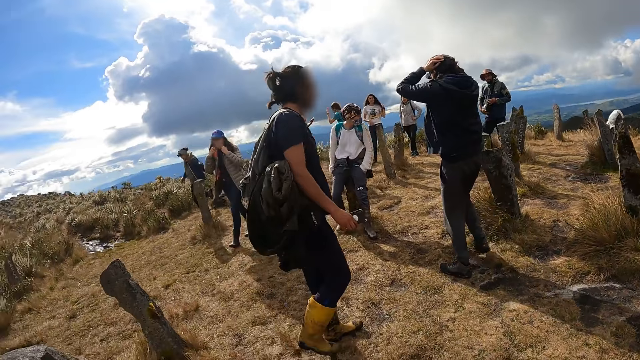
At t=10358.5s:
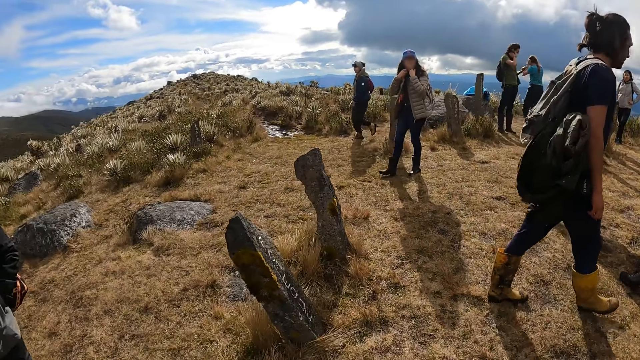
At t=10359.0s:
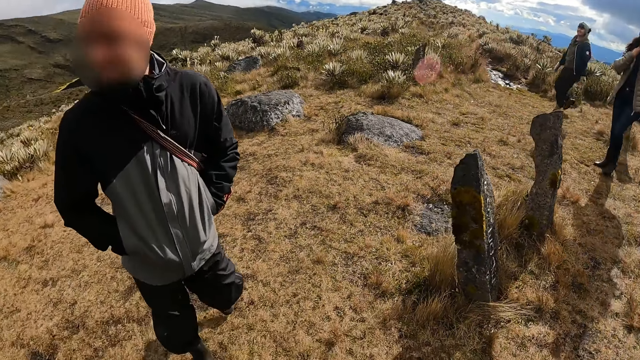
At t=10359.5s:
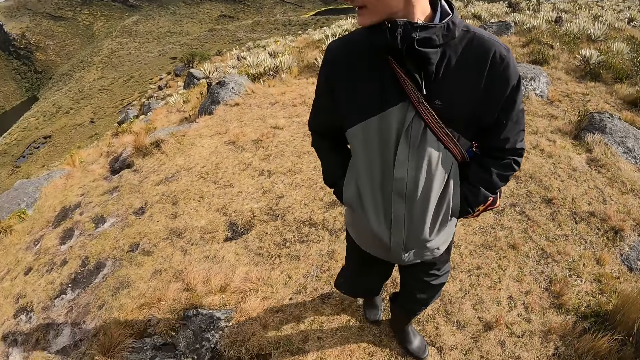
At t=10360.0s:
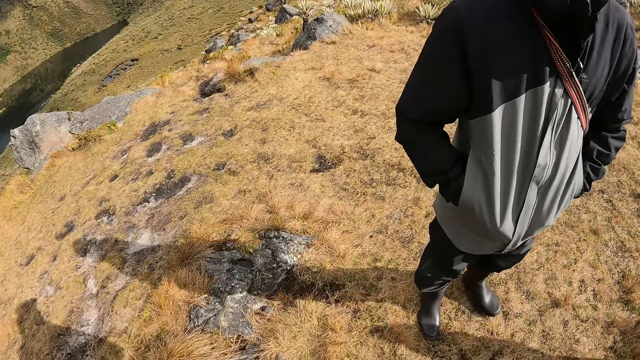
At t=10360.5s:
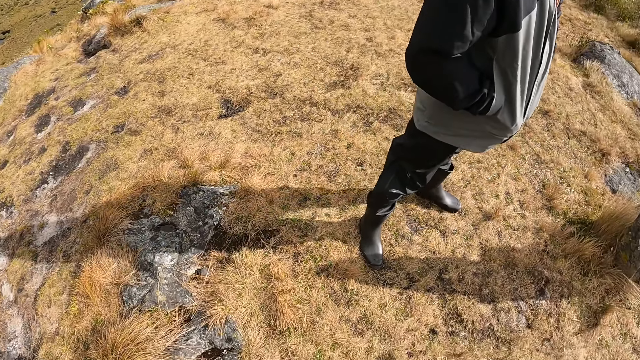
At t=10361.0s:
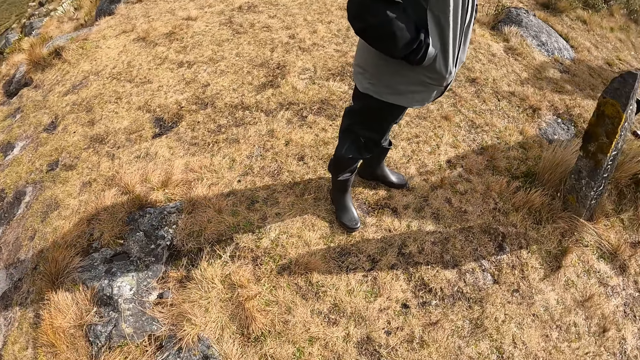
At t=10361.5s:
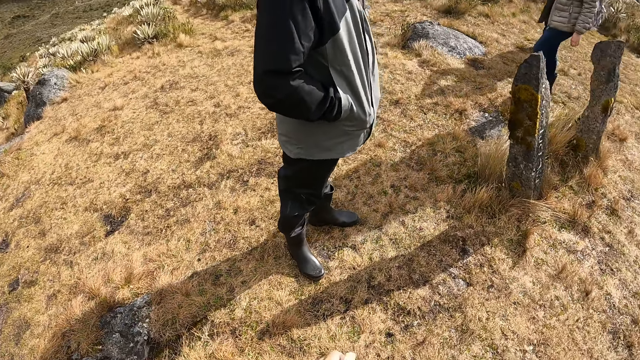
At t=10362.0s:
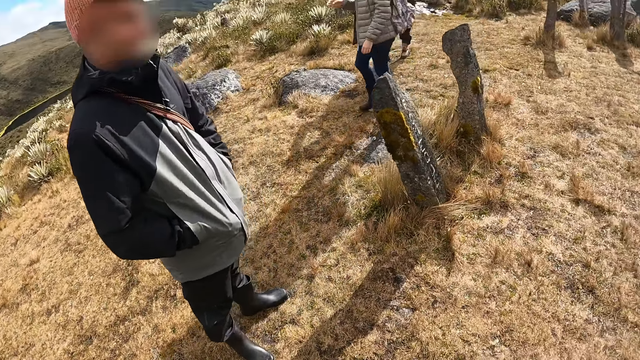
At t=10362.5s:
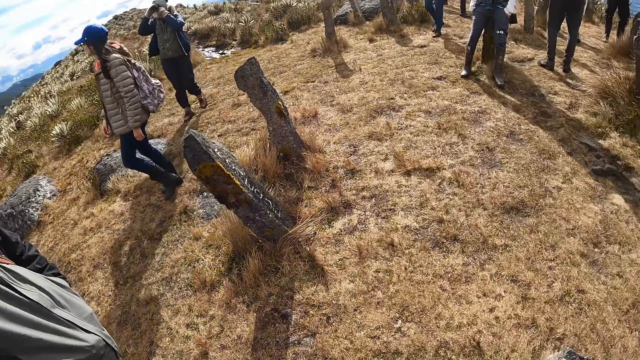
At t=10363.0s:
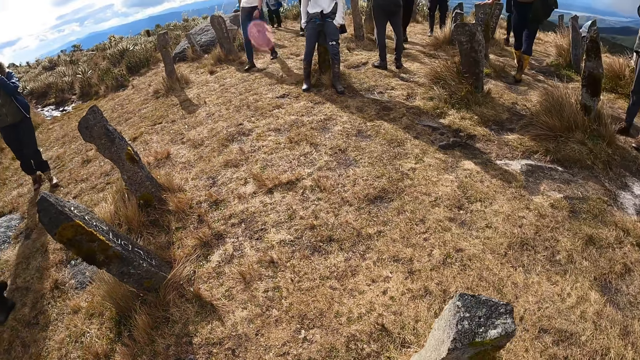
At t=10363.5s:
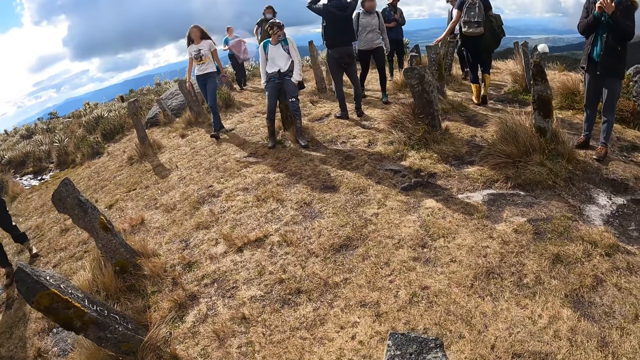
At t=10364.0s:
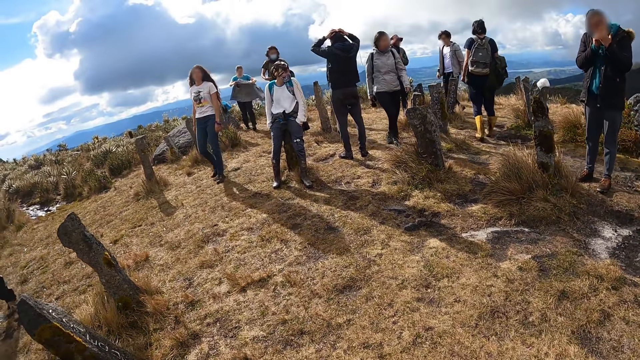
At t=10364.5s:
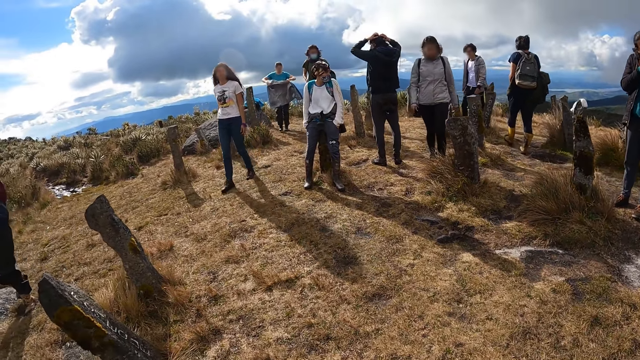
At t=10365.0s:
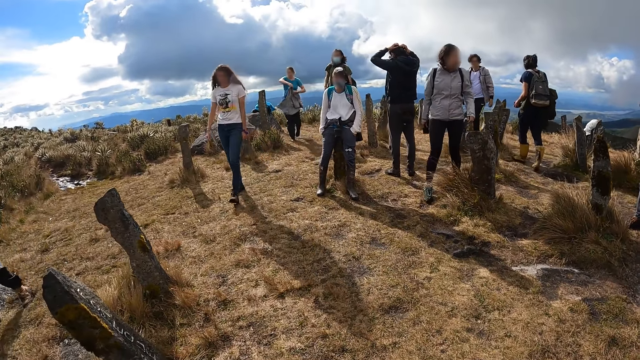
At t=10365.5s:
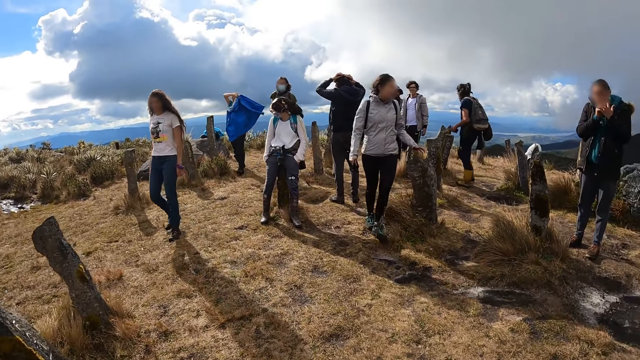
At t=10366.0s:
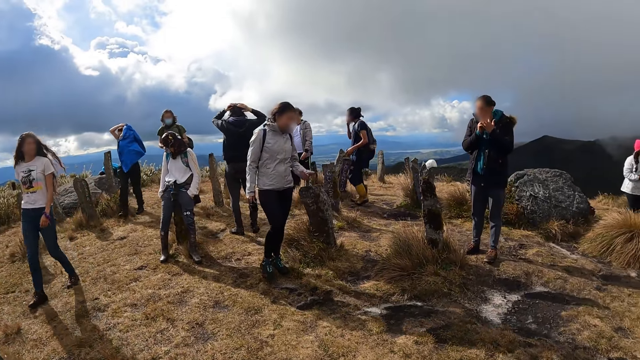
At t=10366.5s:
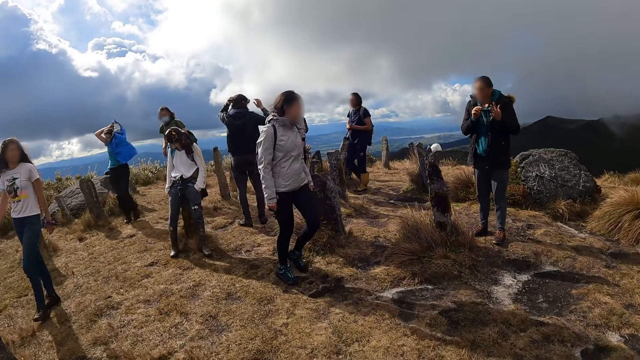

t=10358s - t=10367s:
A person walks away. Another person walks towards the camera wearer. The other person stands beside the camera wearer. The camera wearer looks around.

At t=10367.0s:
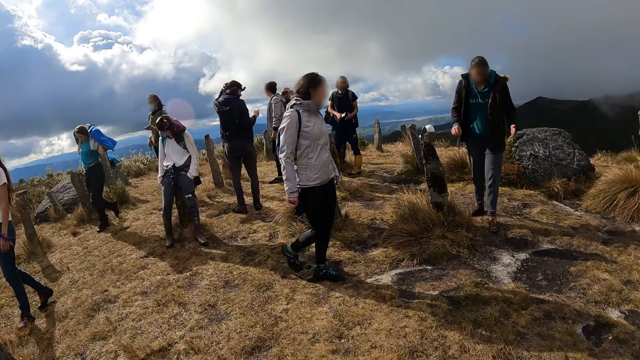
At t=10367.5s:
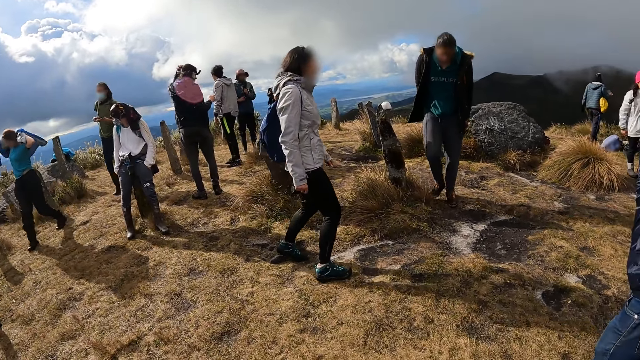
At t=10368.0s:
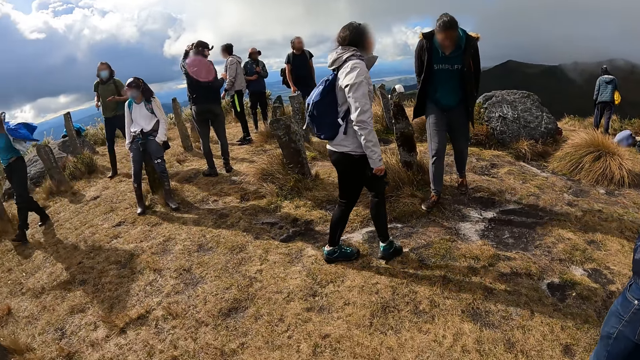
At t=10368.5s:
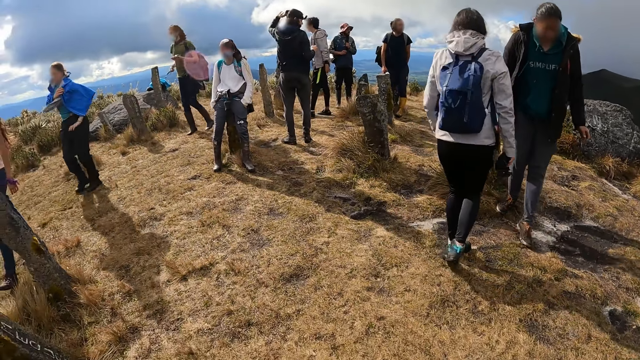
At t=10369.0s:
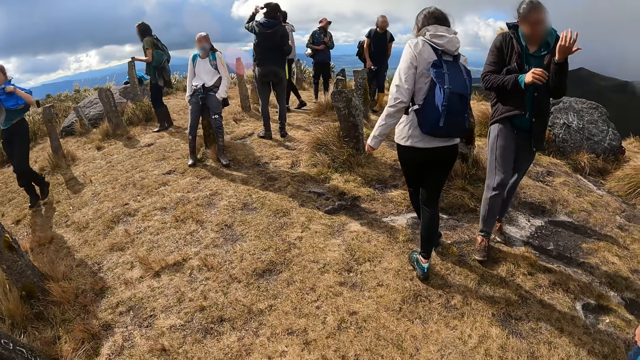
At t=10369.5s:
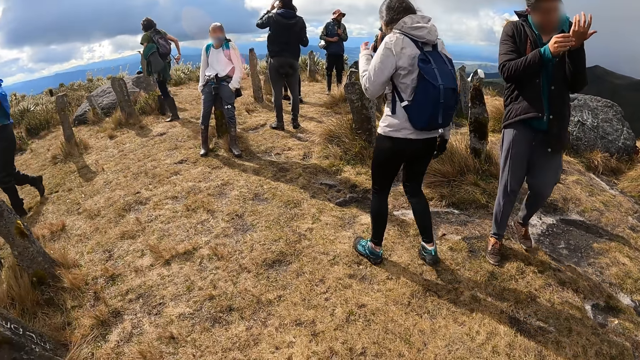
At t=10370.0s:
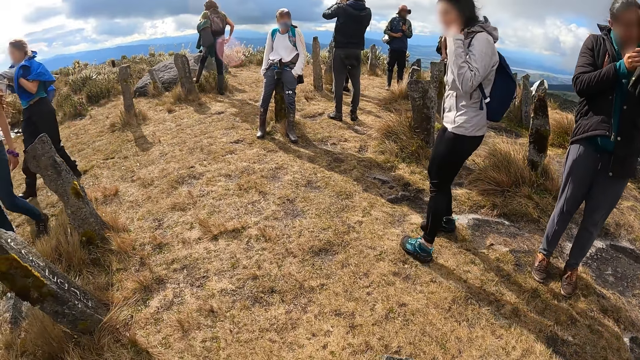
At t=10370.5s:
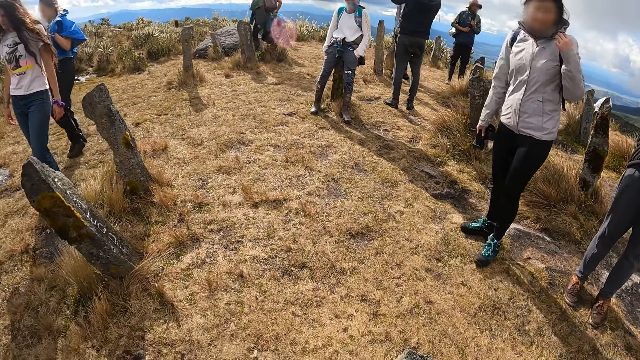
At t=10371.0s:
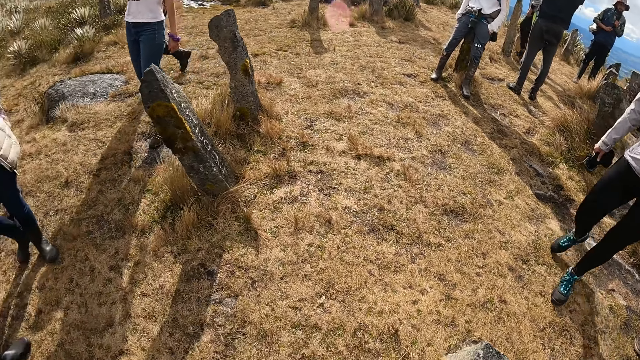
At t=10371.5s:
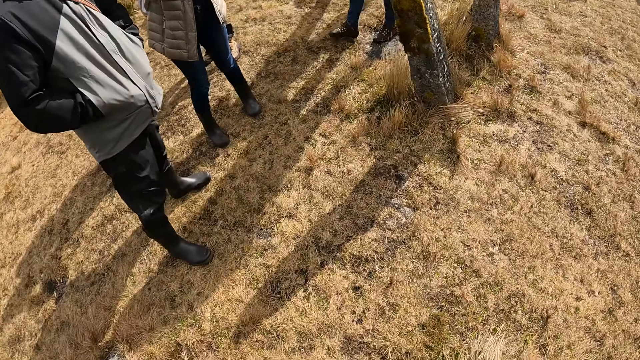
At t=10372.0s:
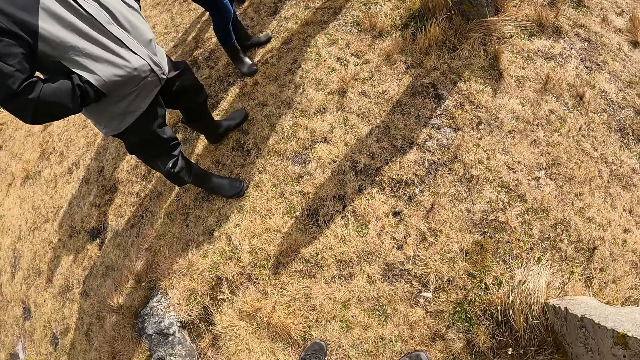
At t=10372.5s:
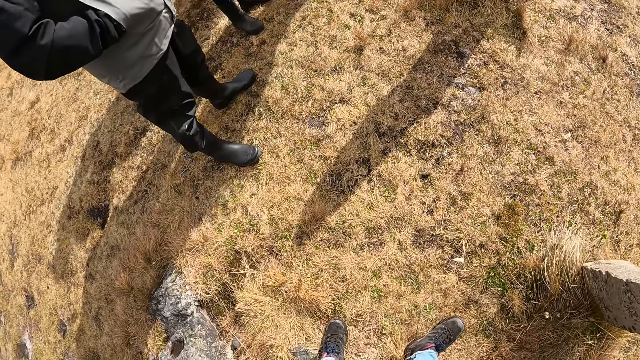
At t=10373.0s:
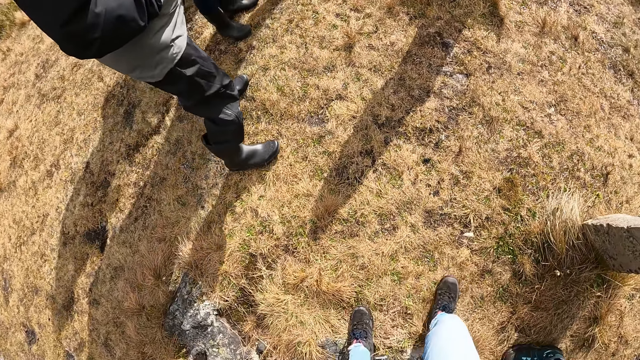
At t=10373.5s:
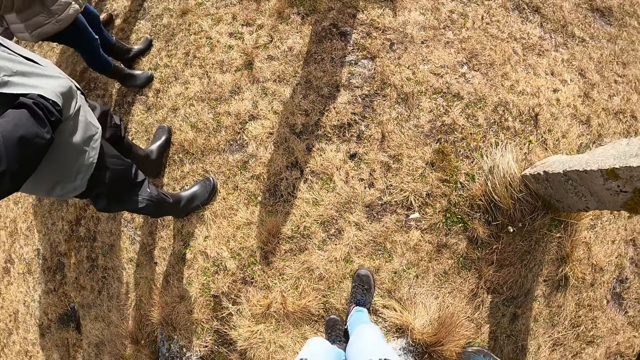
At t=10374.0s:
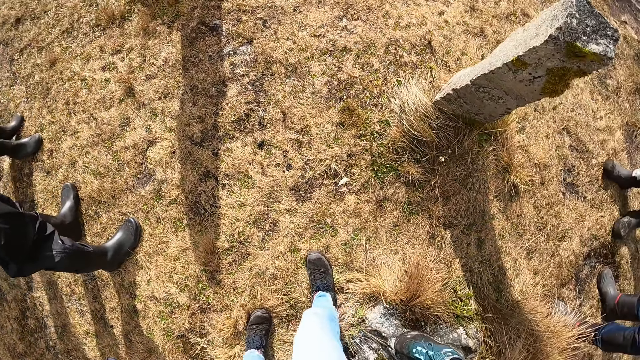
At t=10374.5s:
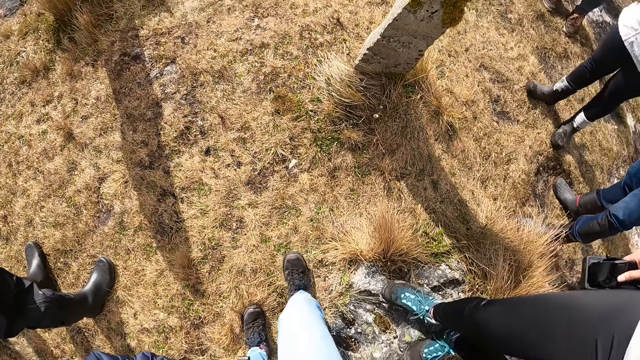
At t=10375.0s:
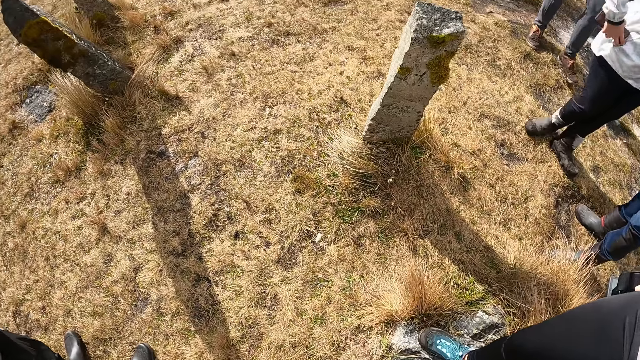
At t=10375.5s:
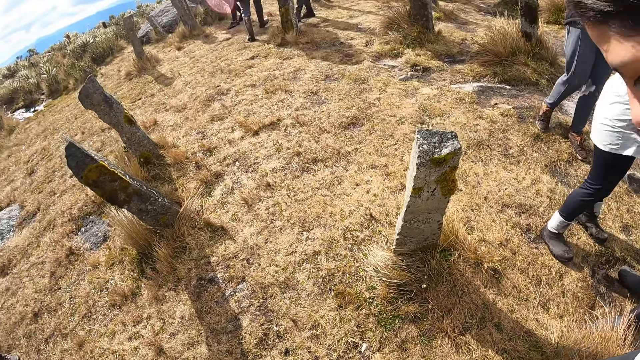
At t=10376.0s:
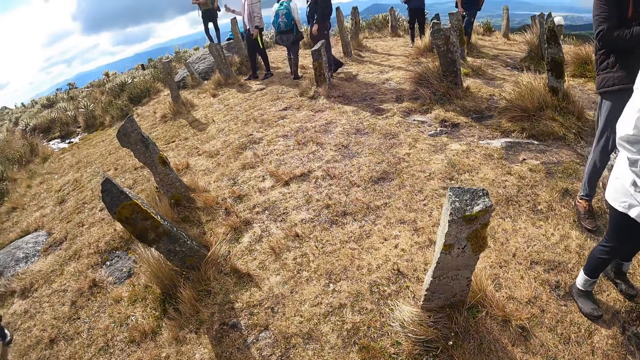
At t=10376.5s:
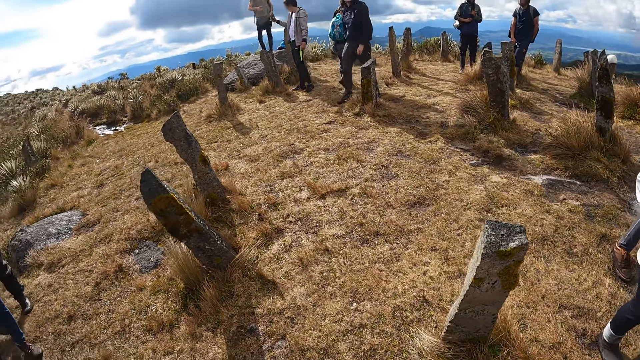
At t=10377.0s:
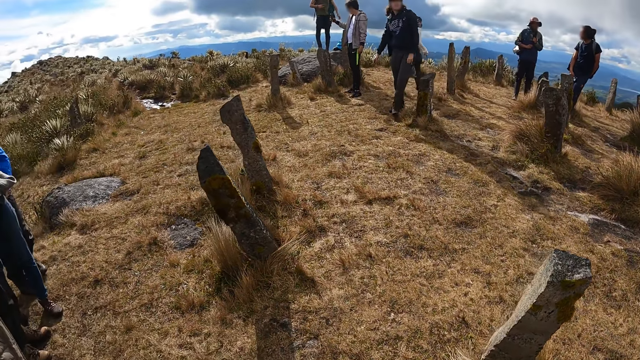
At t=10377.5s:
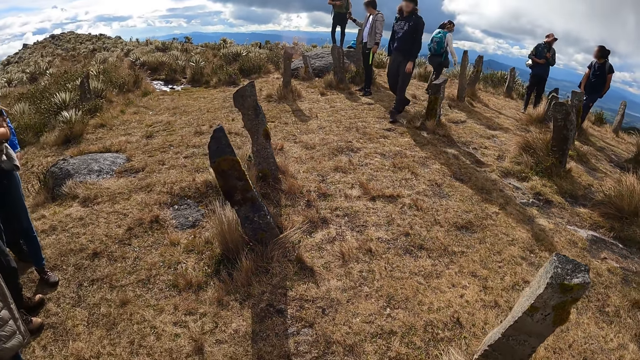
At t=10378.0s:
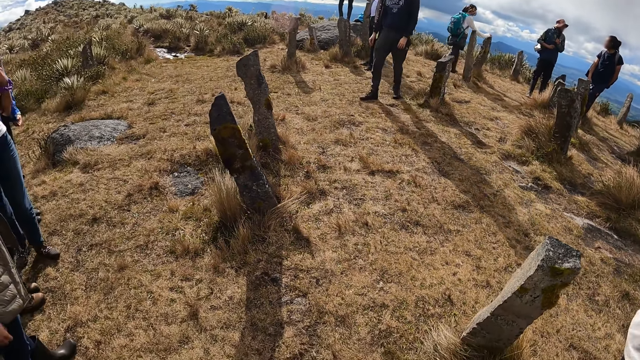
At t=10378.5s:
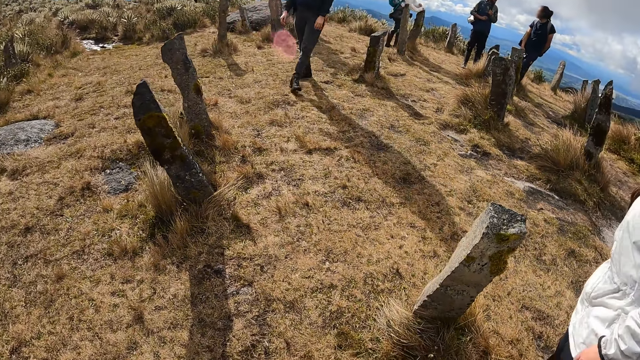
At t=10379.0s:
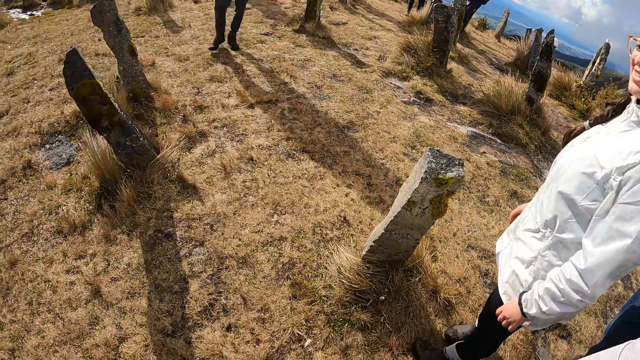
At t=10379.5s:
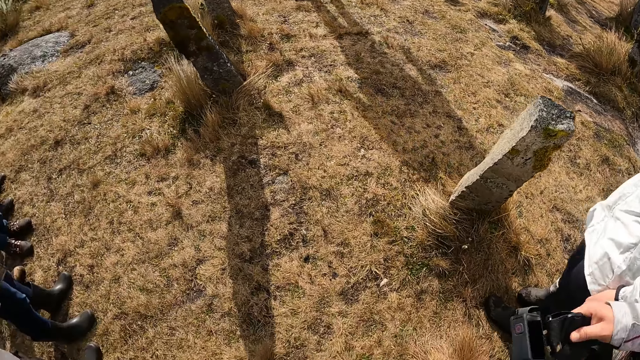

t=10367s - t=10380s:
A person looks at the hand. Another person turns around. The camera wearer turns around. They look around.
